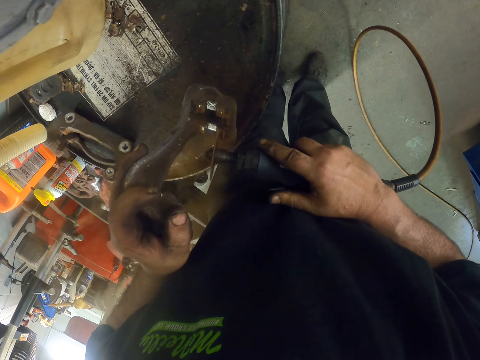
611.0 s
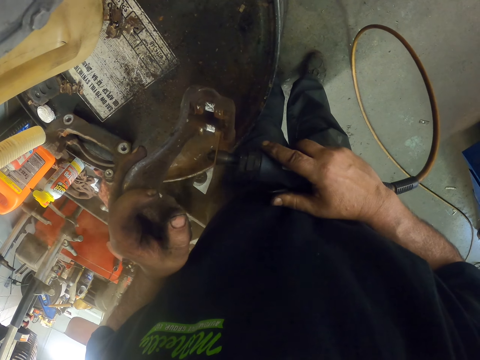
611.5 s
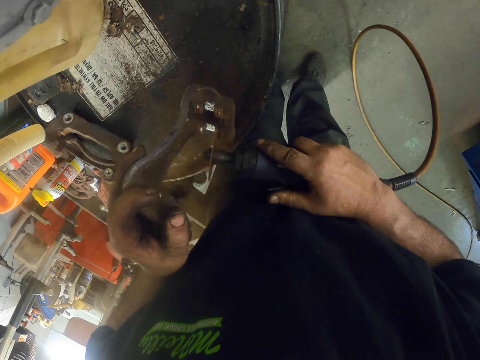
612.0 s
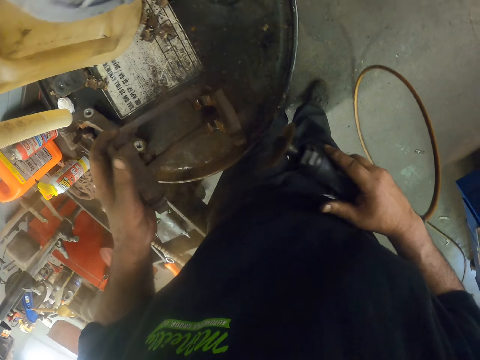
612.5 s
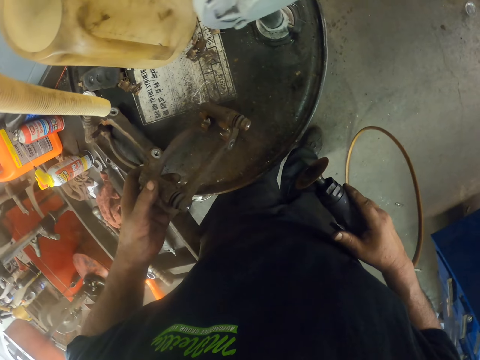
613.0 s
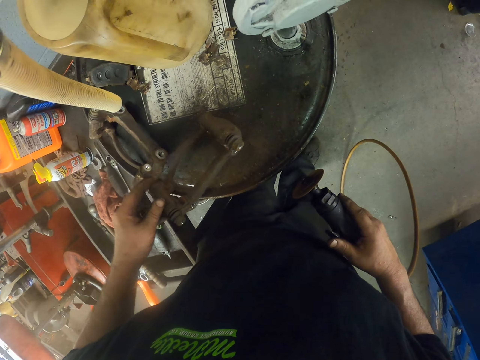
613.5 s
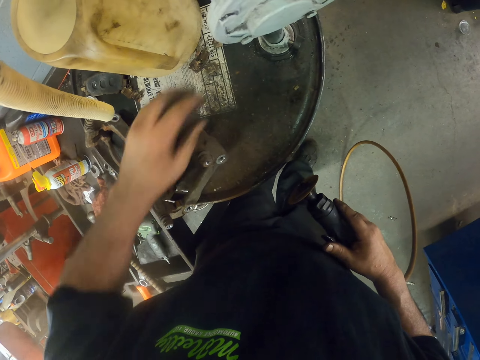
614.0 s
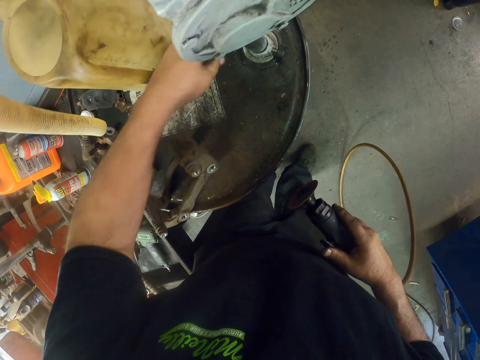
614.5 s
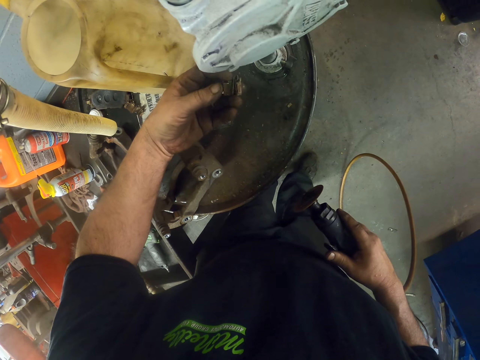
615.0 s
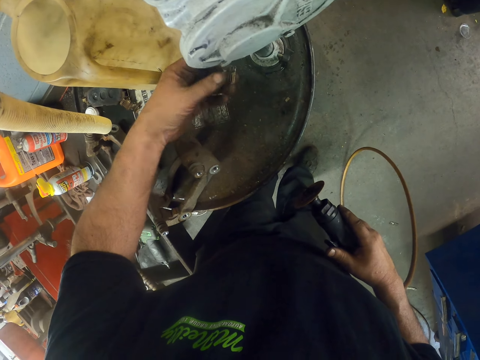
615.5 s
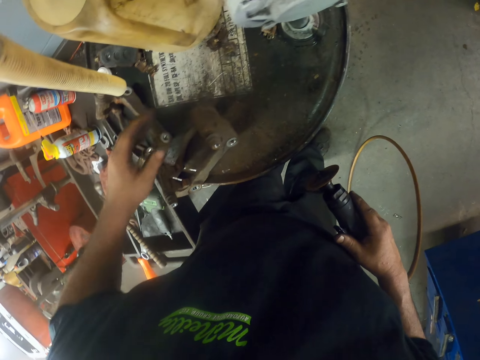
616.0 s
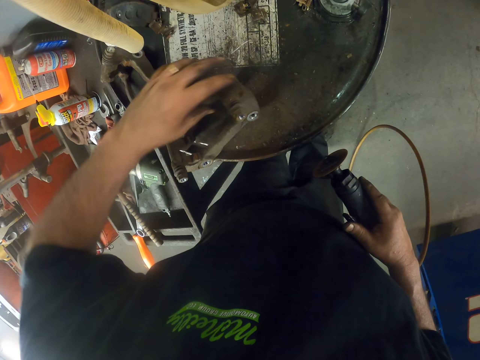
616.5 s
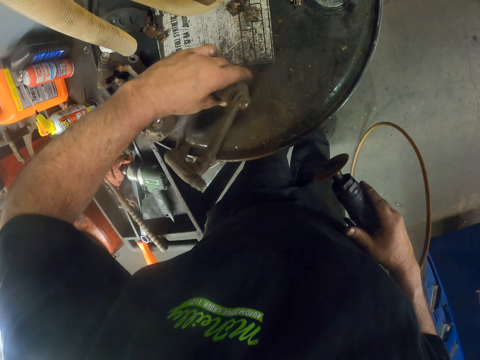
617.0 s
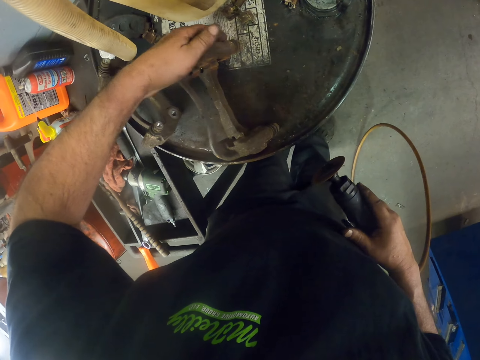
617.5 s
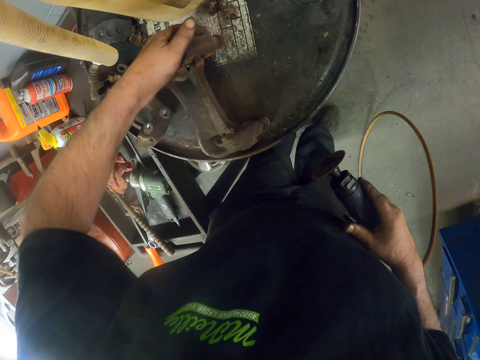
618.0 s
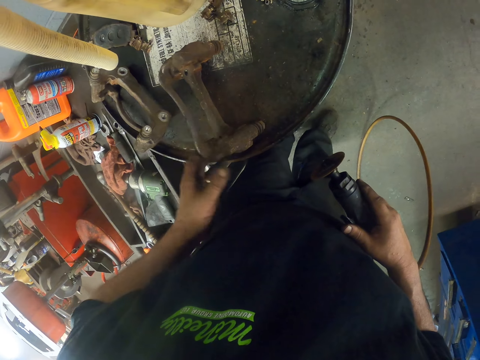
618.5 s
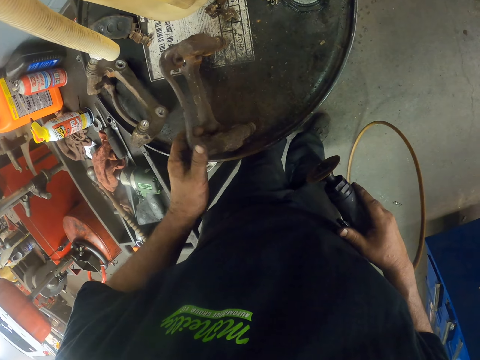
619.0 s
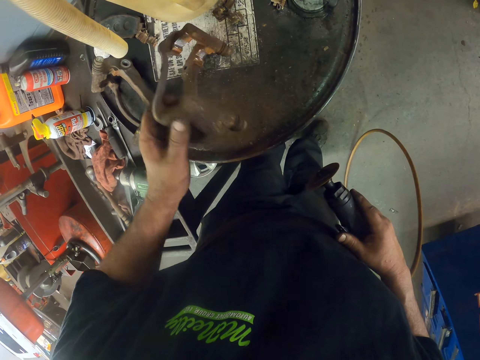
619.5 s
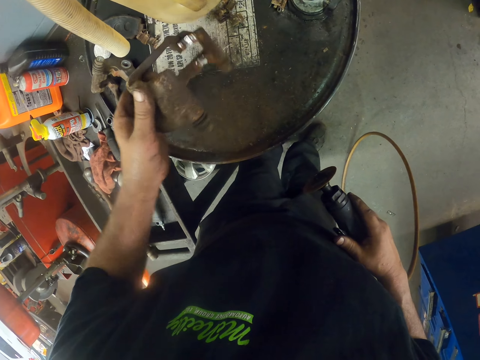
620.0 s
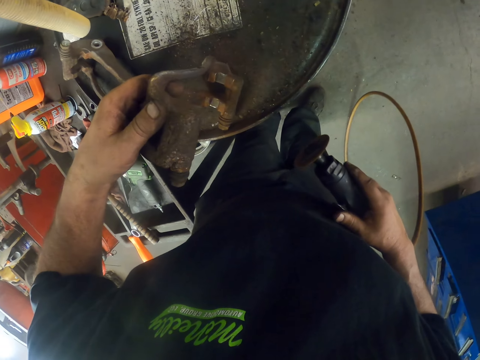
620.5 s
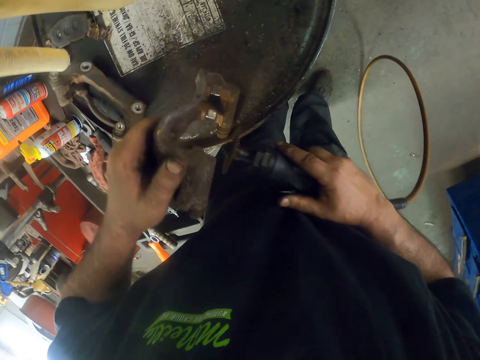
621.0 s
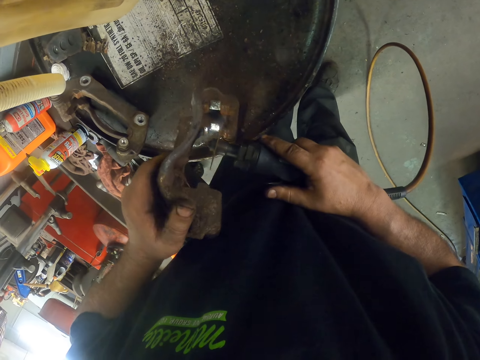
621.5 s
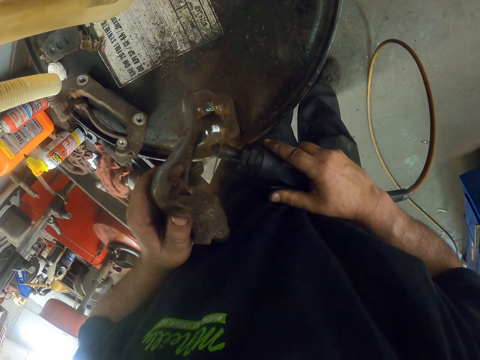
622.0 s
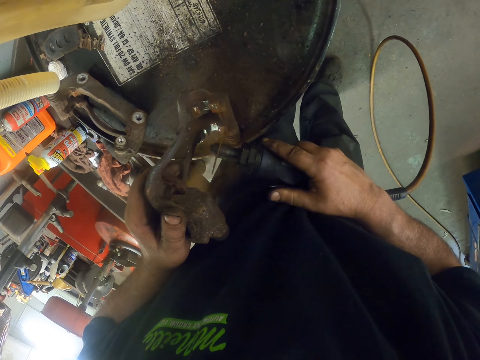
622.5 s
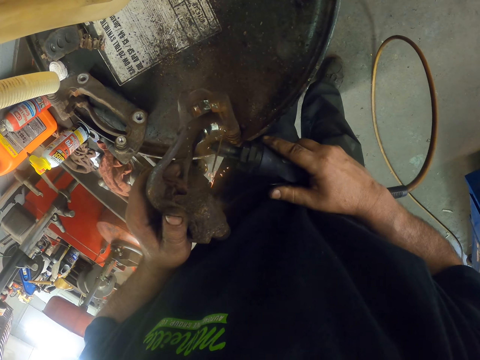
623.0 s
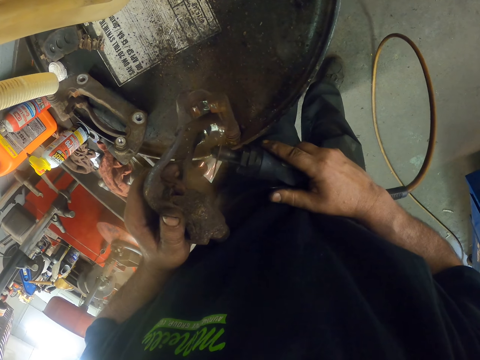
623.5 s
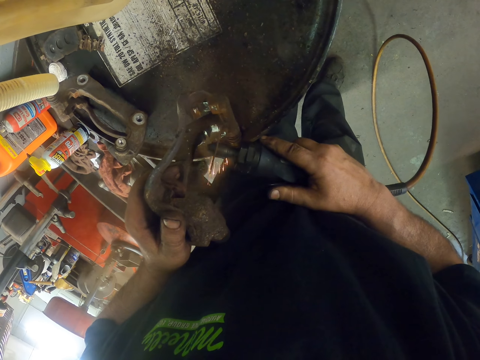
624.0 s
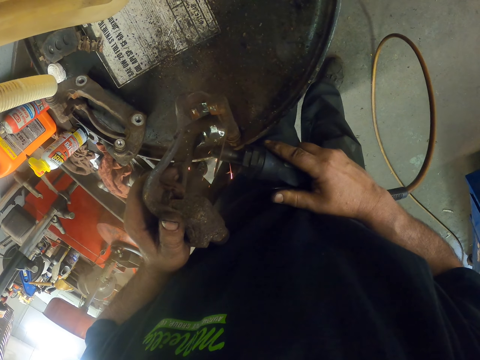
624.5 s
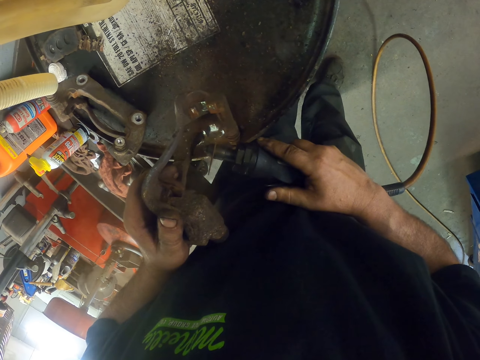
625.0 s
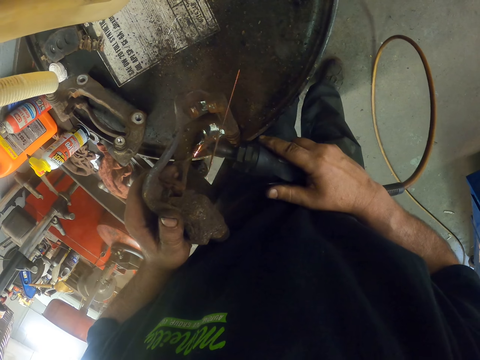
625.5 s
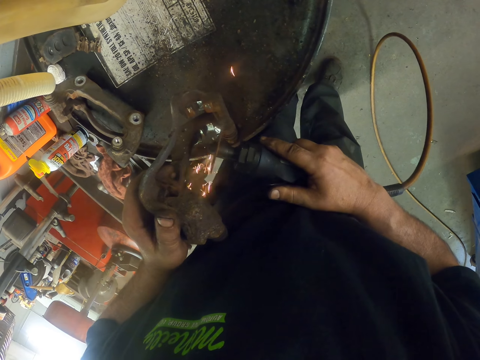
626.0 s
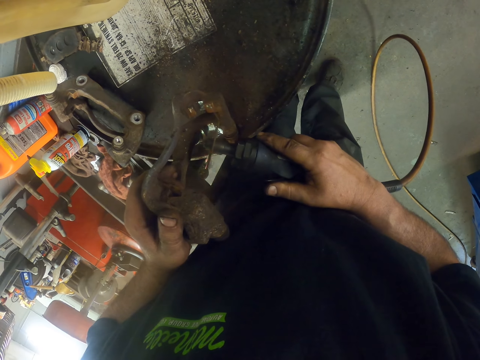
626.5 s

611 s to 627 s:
The camera wearer checks the metal. They check something. They pick the metal on the drum. They hold the steel. They check the metal. They hold a grinder. They weld the metal with an air cut-off tool. They grind the steel.

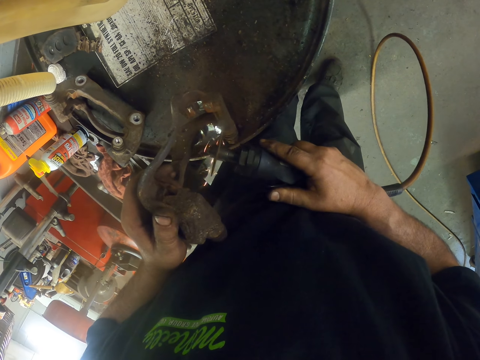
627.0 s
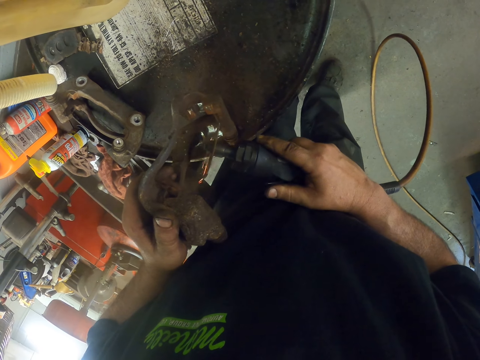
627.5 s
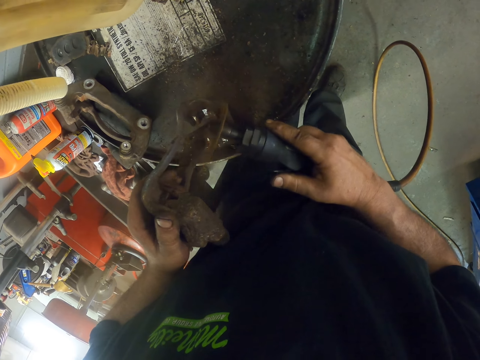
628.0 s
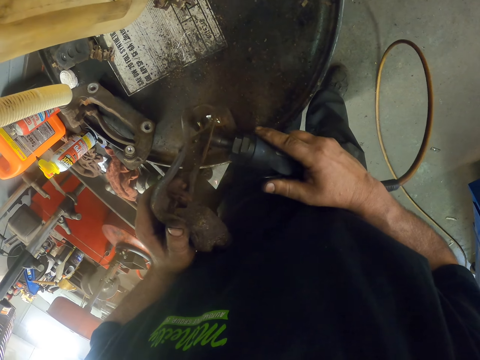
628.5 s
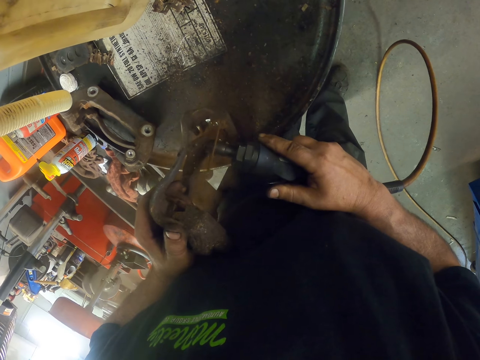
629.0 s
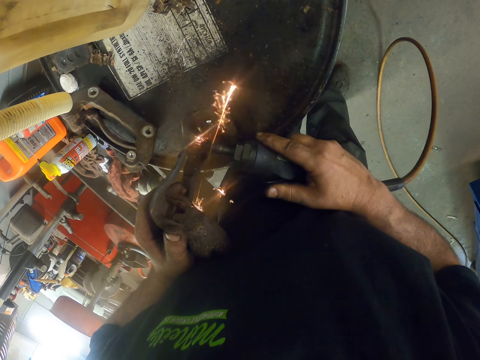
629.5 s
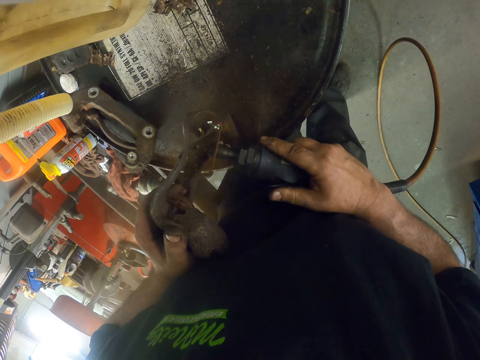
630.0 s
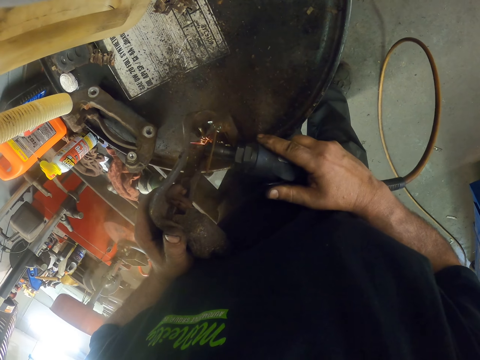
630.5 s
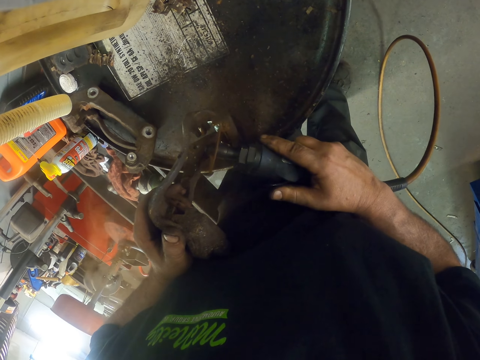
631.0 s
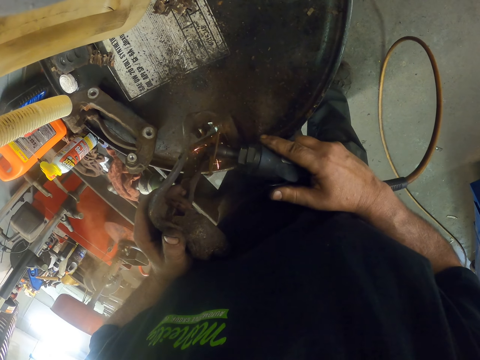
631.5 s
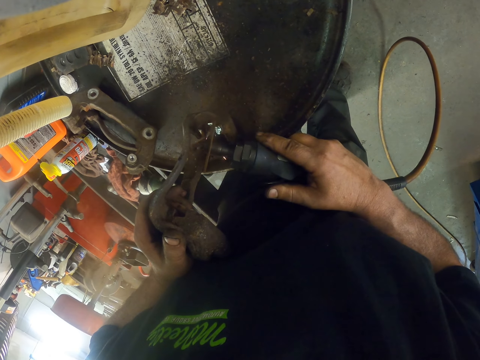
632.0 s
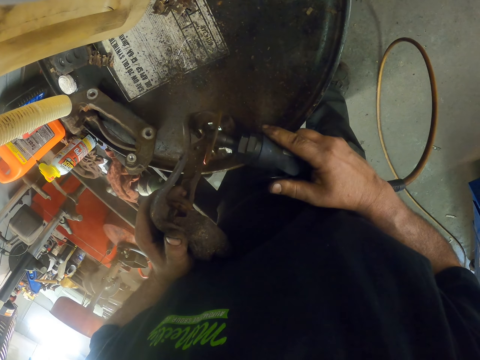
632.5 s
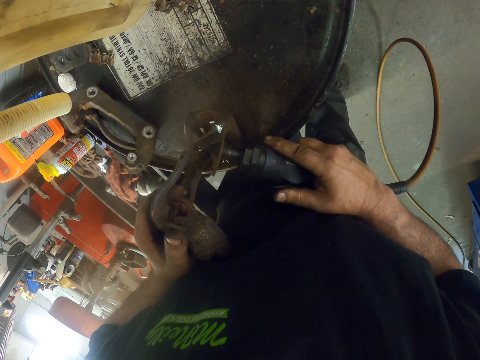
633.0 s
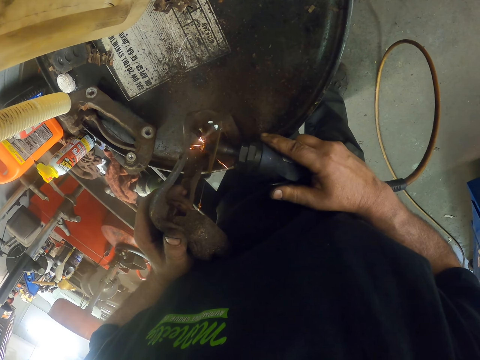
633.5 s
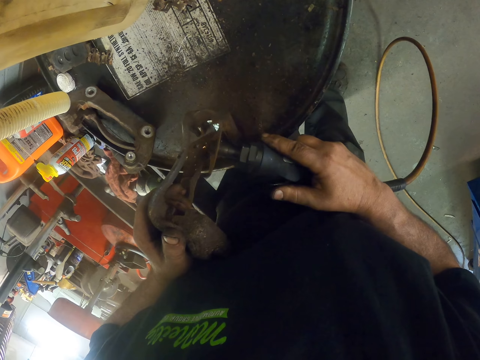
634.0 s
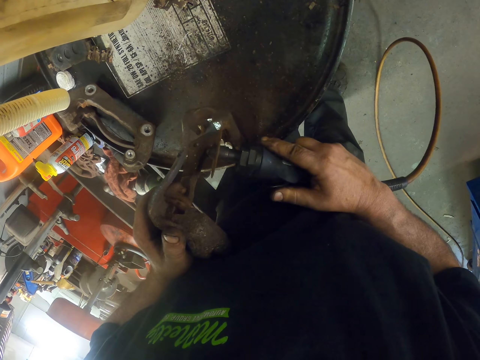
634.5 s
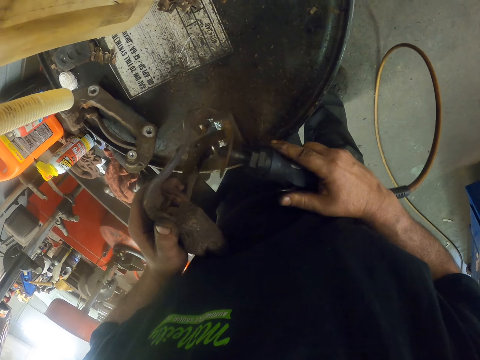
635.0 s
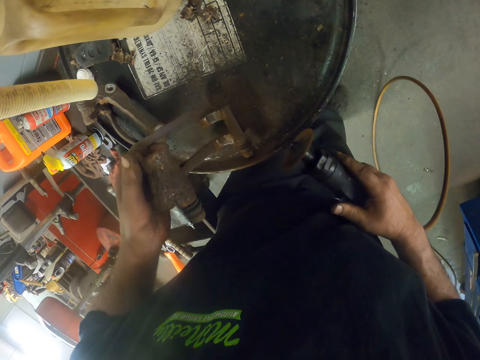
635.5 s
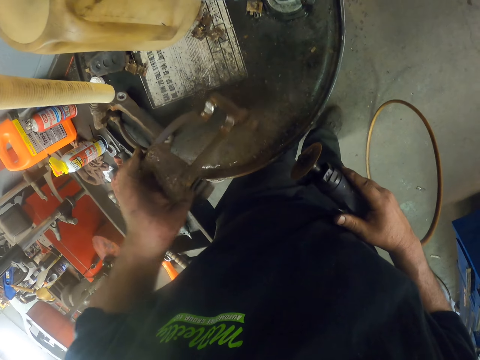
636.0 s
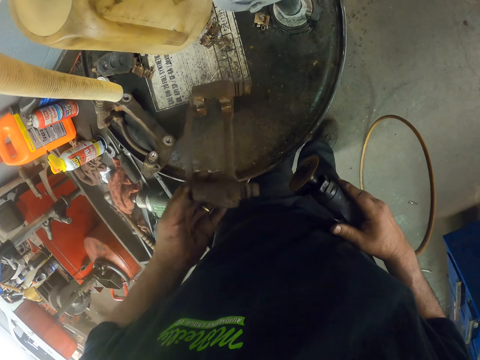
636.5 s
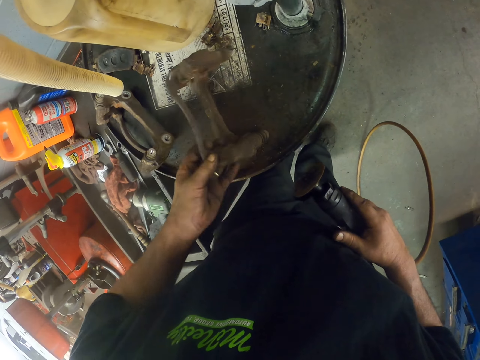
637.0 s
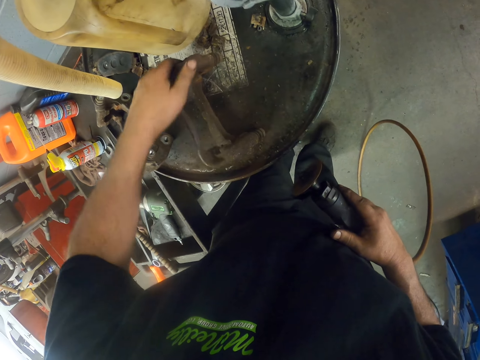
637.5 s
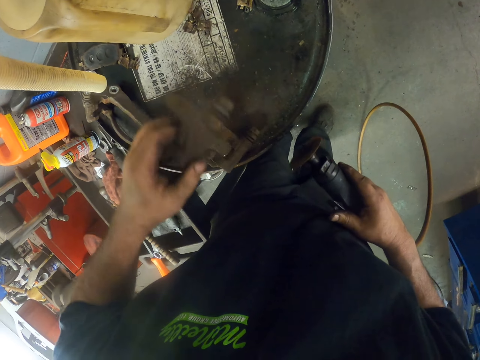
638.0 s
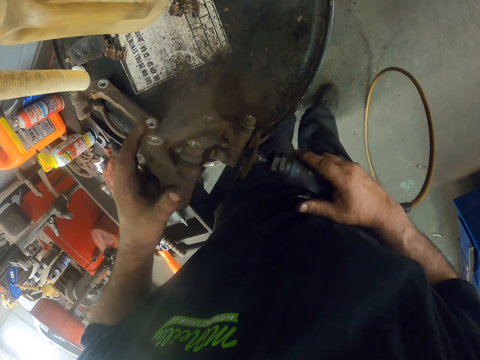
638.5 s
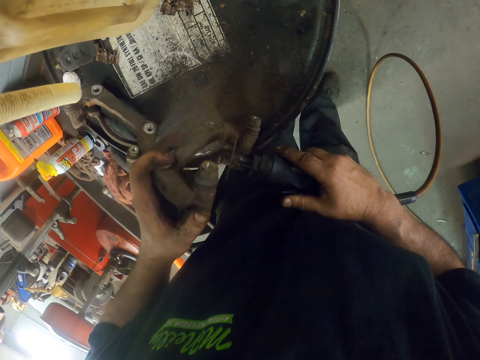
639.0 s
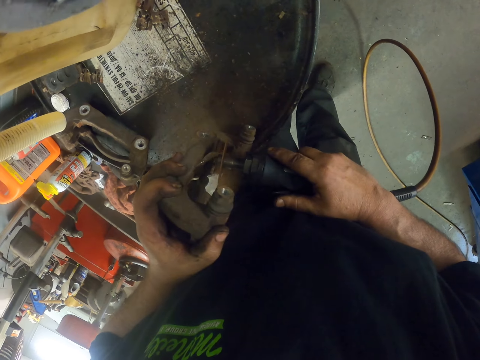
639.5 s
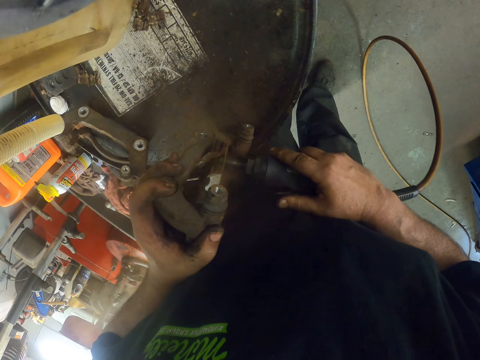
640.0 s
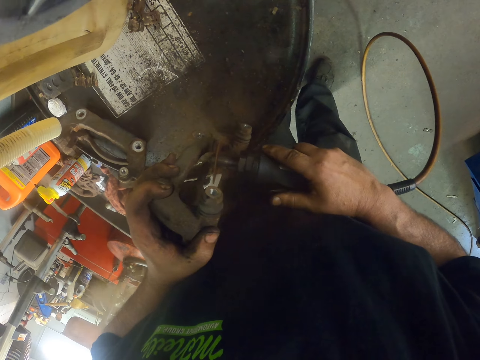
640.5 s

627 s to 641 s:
The camera wearer holds a grinder. They change the position of the metal. They weld the metal with an air cut-off tool.
